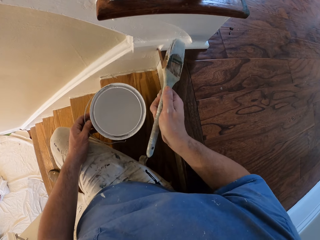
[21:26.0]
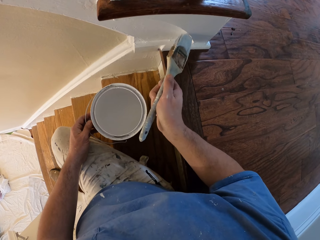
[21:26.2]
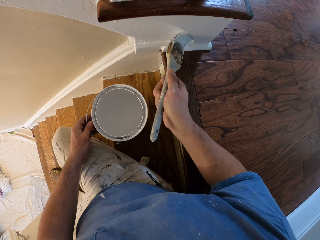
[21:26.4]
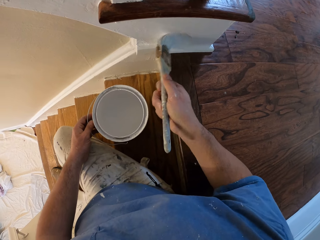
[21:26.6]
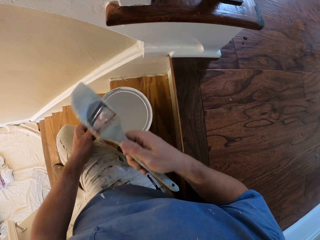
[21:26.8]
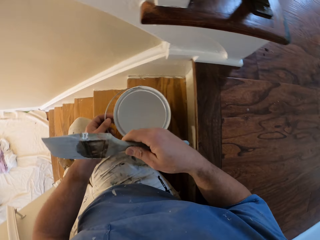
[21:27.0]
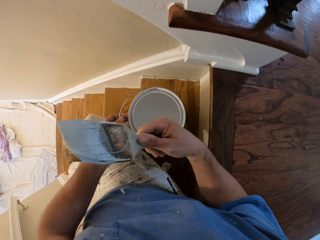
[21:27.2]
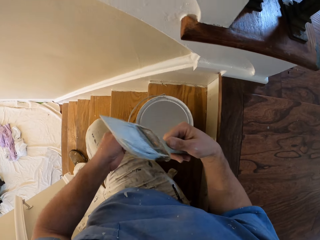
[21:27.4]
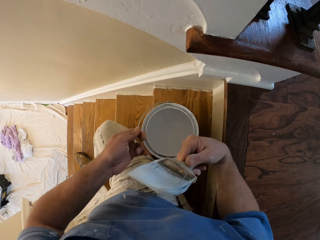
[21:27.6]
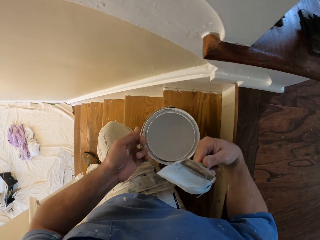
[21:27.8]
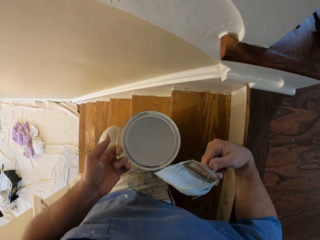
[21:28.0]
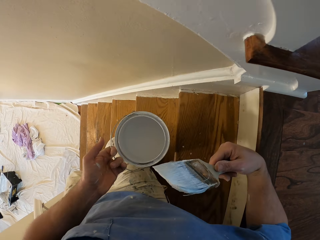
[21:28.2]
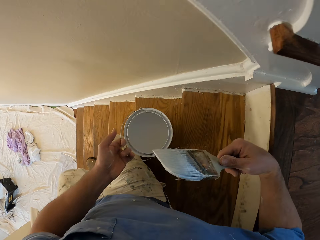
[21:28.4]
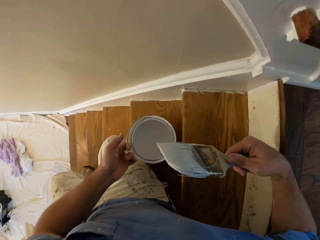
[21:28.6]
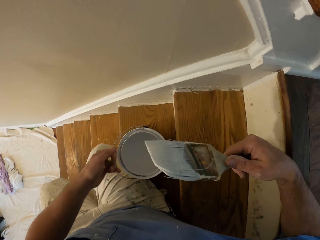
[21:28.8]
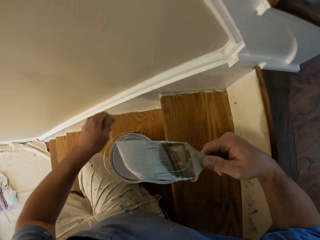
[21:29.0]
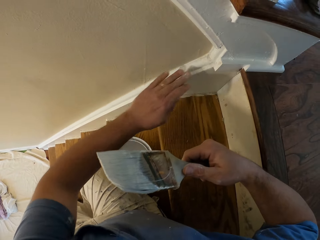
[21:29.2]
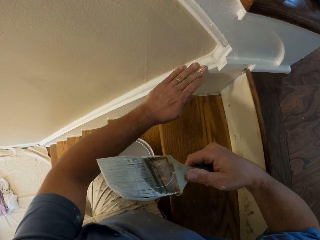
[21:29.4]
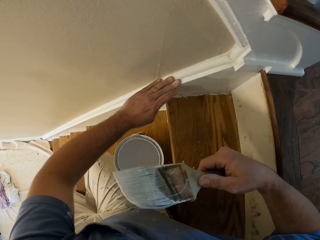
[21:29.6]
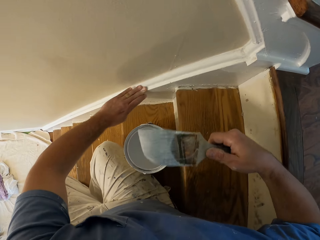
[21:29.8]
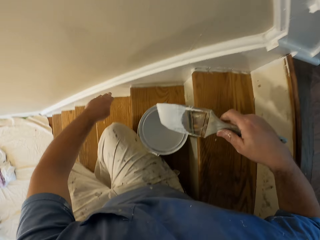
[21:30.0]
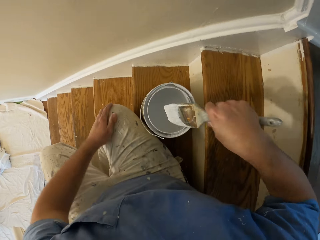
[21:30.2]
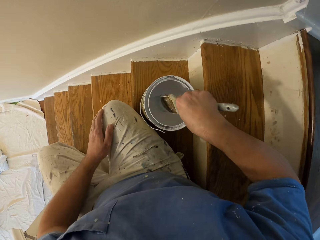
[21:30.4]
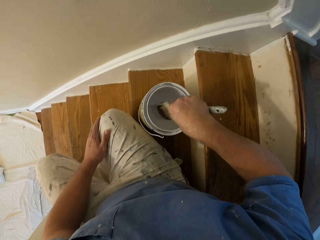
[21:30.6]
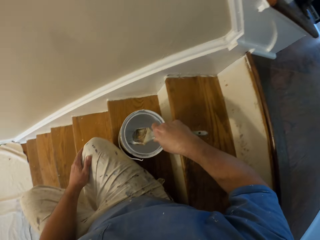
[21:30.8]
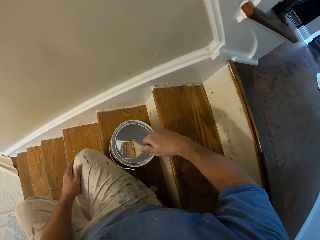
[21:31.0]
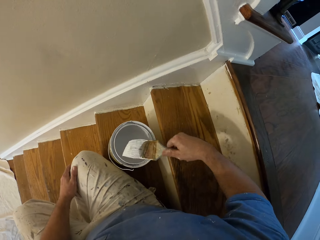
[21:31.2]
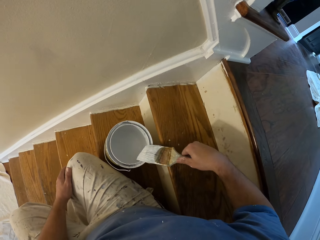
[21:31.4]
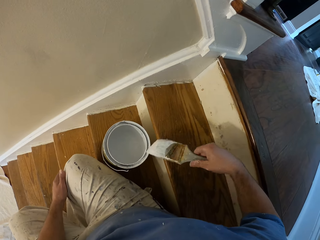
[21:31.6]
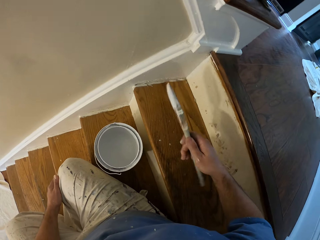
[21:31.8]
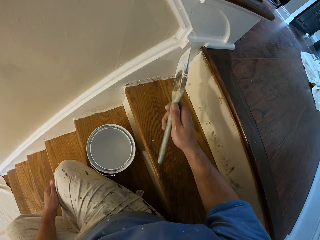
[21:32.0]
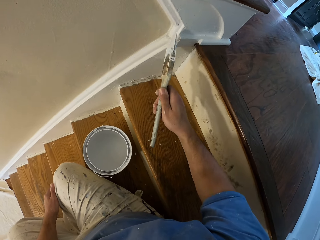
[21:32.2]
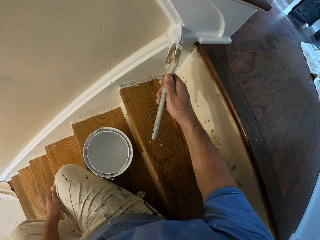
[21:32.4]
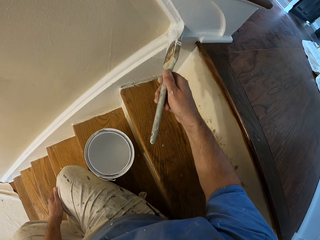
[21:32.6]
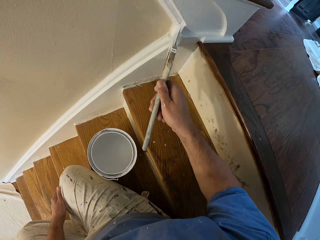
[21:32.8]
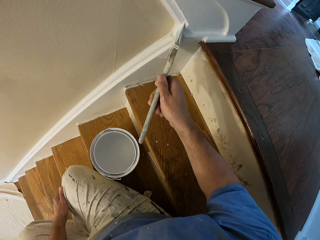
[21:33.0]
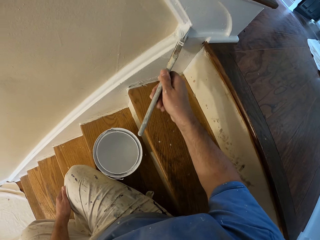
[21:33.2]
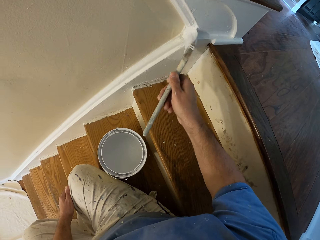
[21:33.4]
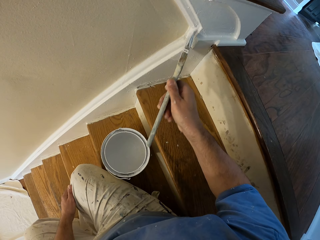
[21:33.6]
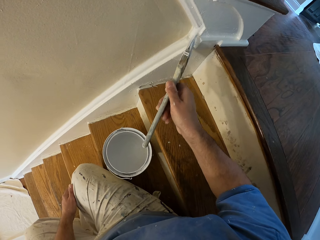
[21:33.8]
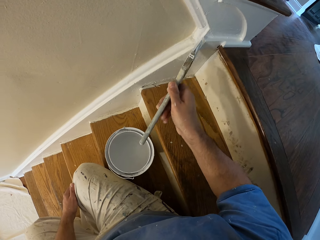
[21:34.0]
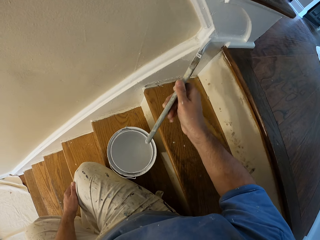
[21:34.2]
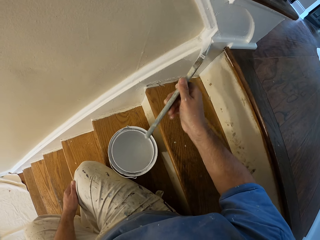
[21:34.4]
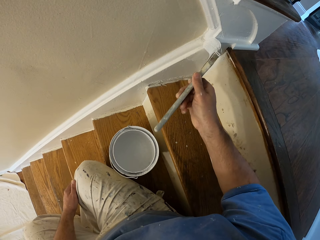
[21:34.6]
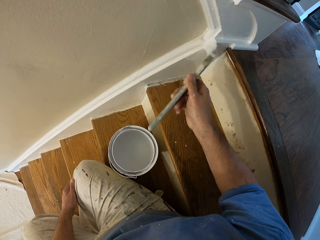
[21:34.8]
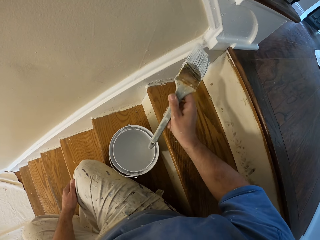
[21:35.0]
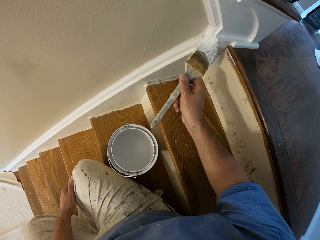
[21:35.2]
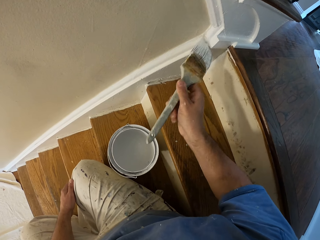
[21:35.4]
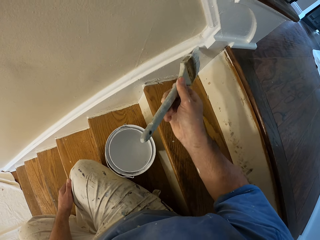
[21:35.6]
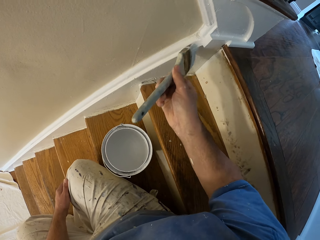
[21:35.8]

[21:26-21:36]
The camera wearer moves down the stairs. He carries the paint bucket off the stairs and drops the paint bucket on the stairs. He slides his fingers along the stairs stringer. He dips the paint brush into the paint bucket. He removes the excess paint from the brush. He paints the stairs stringer in the house.

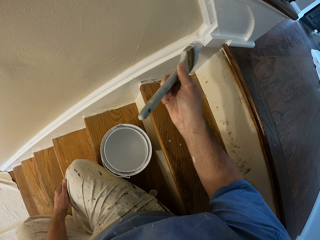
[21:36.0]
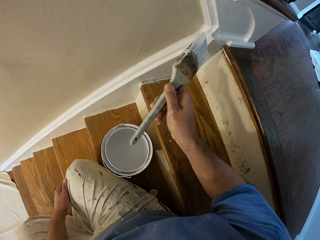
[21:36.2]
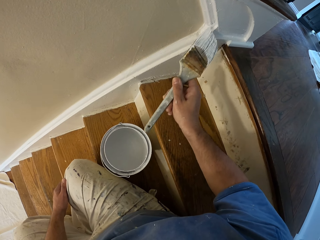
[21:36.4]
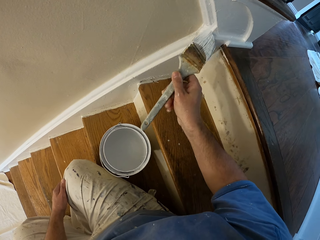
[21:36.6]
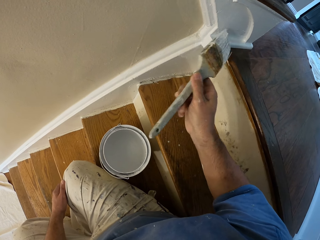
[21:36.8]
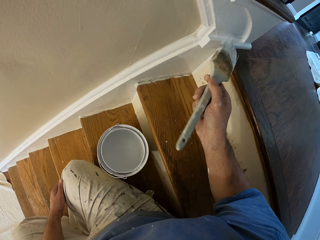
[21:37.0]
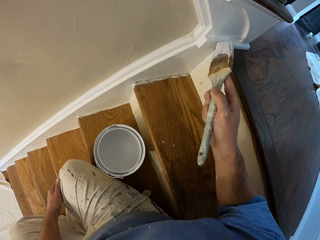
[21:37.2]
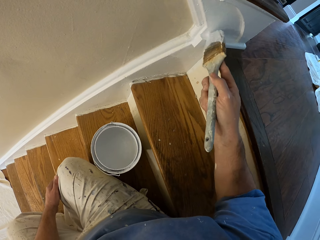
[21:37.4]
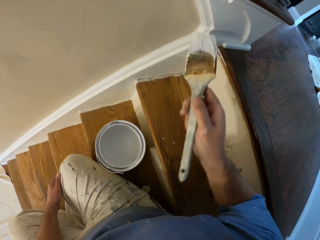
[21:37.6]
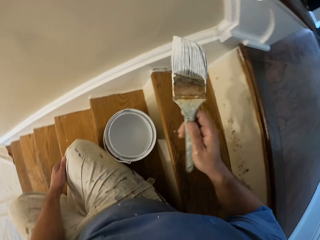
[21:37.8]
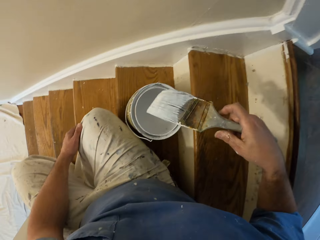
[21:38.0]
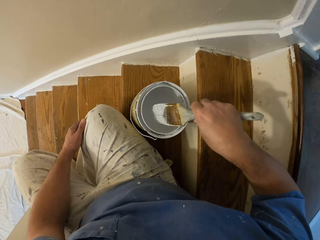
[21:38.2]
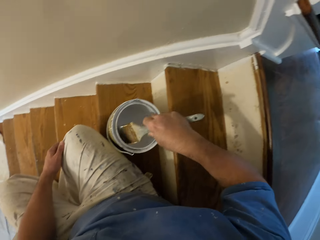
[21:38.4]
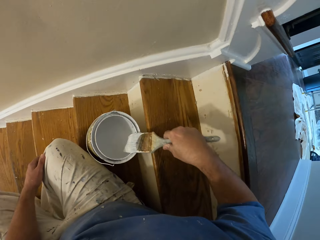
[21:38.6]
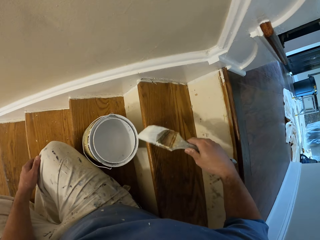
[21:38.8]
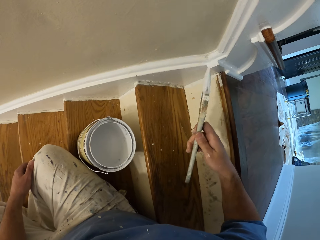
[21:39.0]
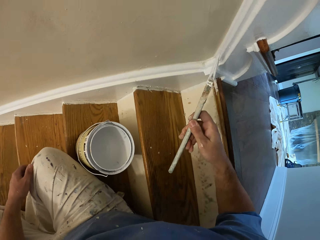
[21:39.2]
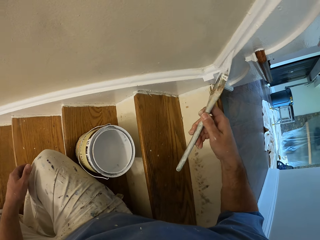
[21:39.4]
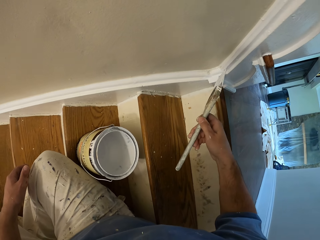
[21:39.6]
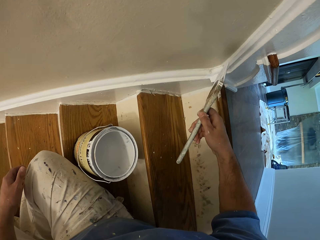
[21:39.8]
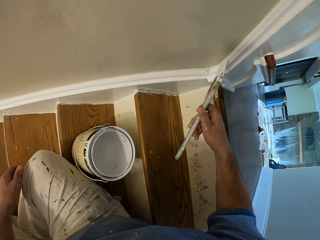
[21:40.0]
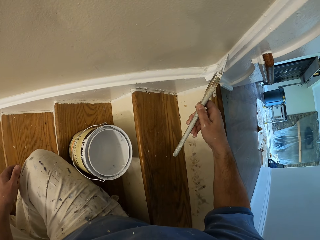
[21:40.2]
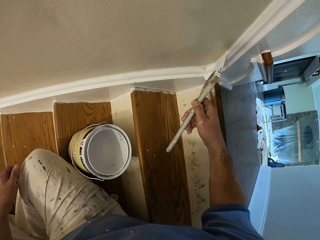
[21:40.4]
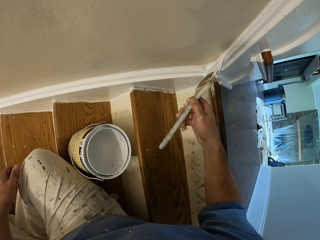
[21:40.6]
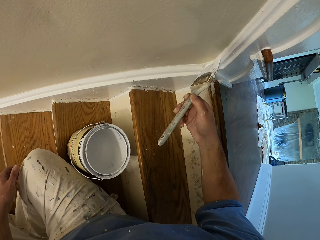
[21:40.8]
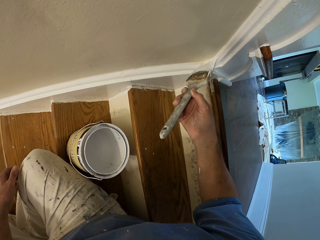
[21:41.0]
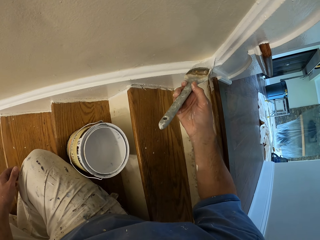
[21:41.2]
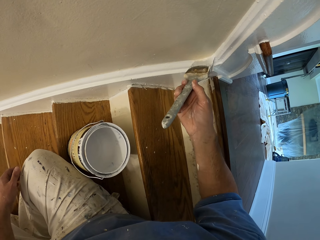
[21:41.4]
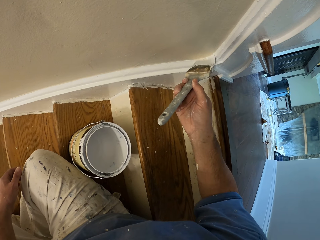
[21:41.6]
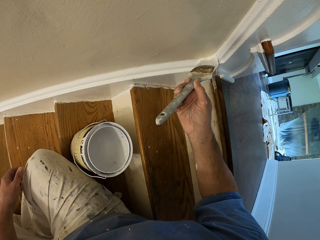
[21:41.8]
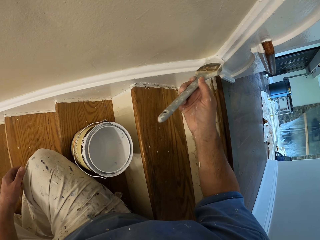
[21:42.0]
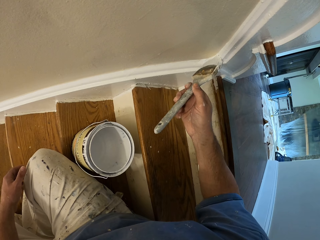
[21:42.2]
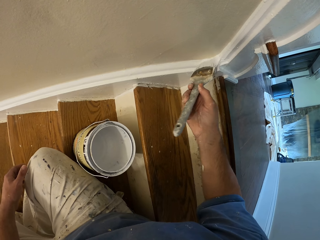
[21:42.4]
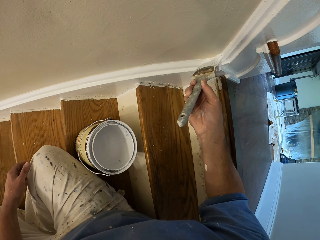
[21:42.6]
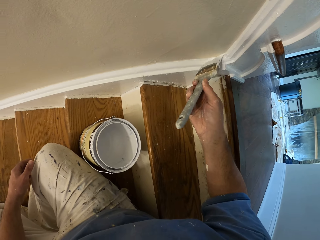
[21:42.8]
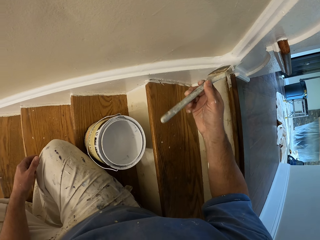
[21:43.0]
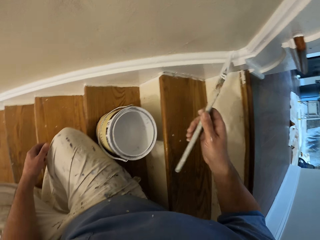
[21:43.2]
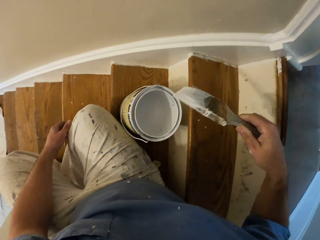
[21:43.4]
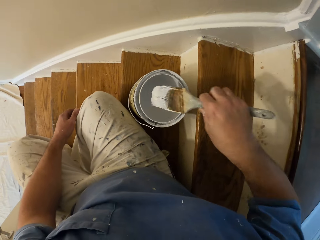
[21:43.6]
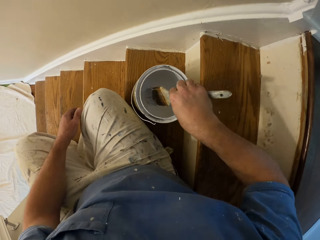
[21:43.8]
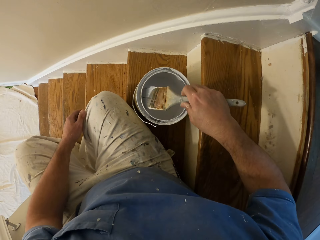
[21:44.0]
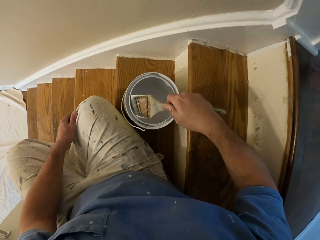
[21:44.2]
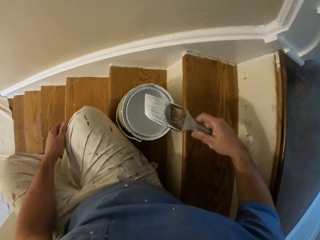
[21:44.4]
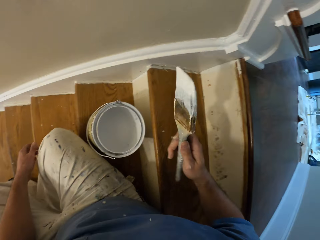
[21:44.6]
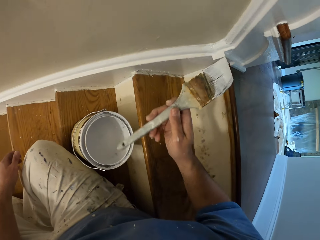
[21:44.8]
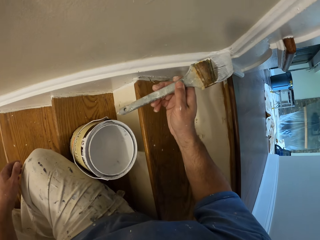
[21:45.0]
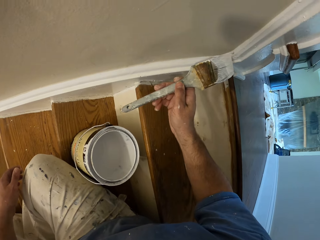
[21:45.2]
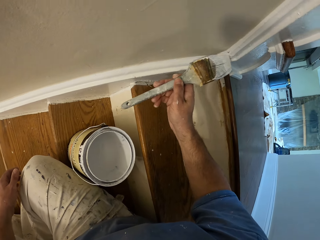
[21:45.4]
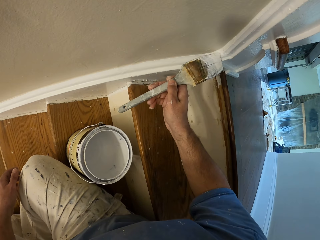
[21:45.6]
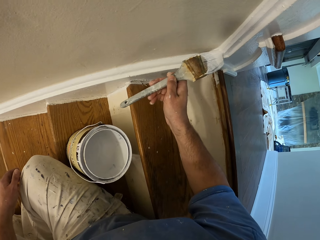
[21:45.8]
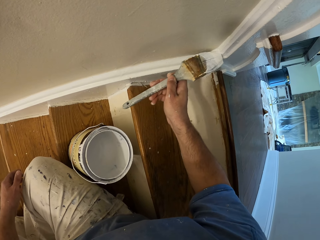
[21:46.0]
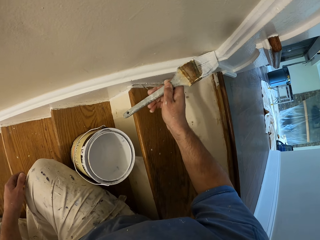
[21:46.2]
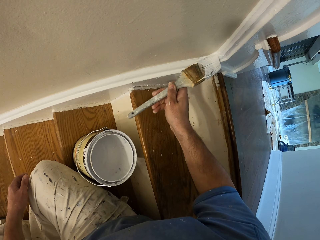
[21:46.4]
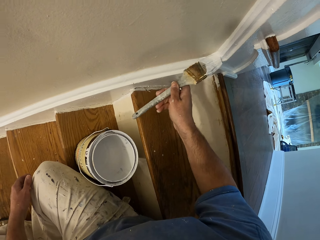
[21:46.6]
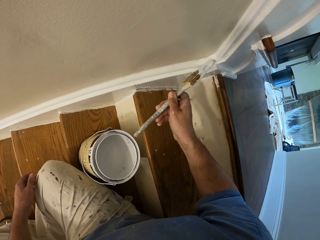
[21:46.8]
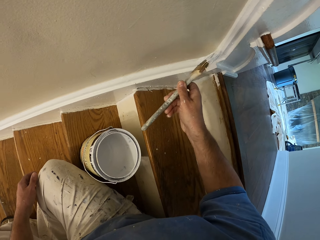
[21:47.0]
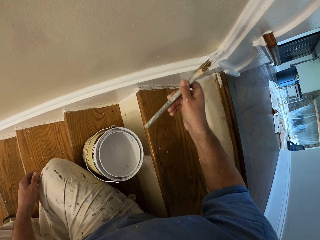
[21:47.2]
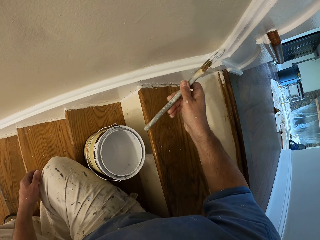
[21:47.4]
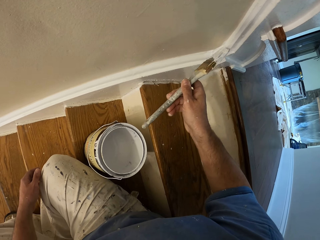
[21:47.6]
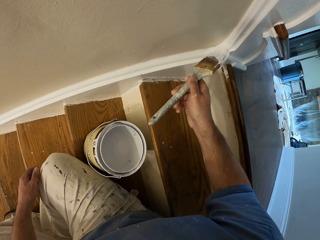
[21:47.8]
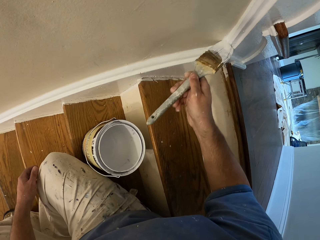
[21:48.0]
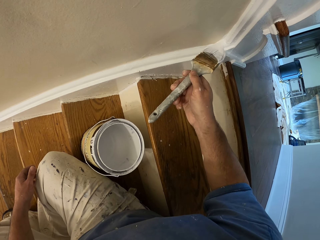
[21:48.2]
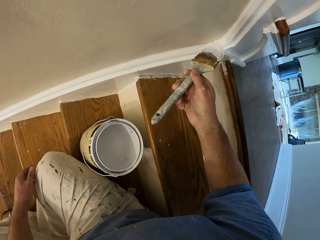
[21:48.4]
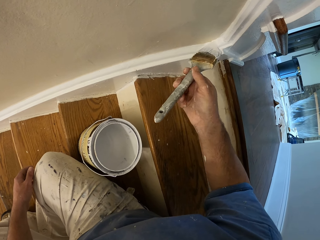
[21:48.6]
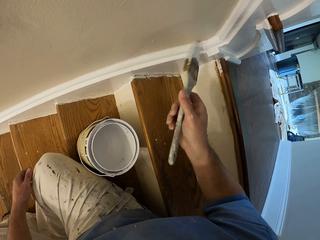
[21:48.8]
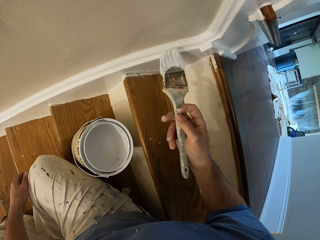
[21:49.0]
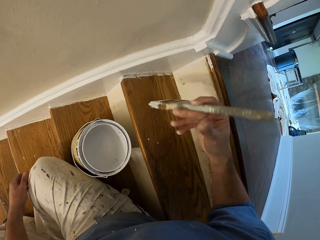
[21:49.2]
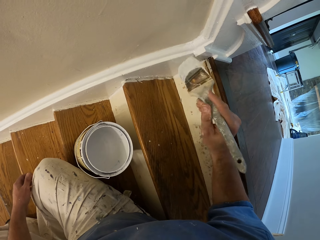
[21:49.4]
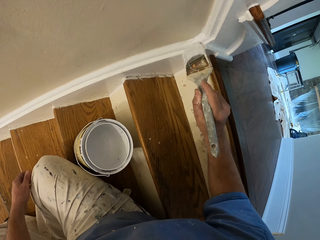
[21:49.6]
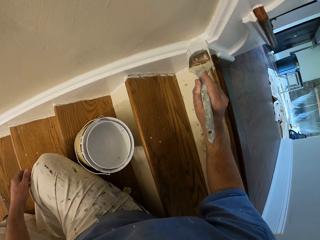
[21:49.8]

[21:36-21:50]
The camera wearer dips the paint brush into the paint bucket. They paint the stairs stringer in the house. They dip the paint brush into the paint bucket. They paint the stairs stringer in the house.
